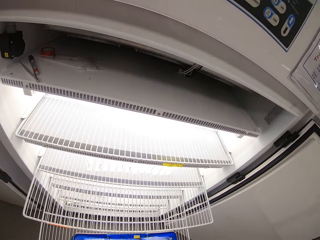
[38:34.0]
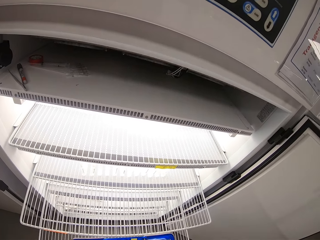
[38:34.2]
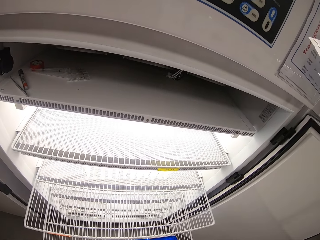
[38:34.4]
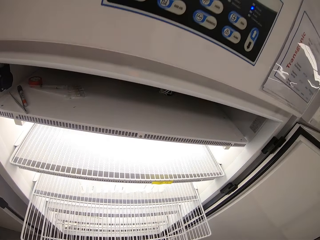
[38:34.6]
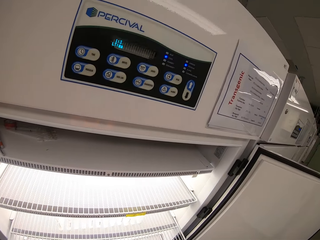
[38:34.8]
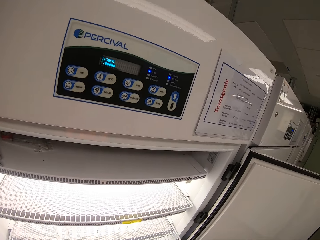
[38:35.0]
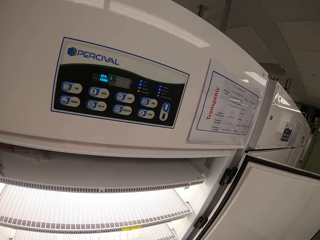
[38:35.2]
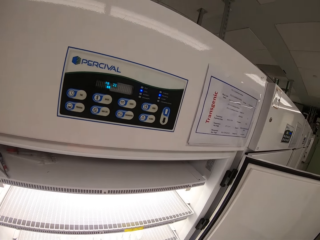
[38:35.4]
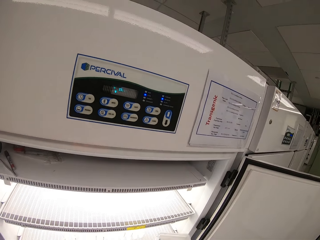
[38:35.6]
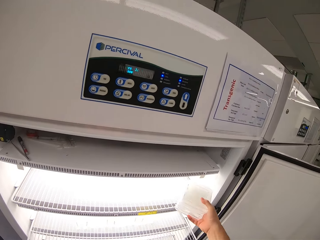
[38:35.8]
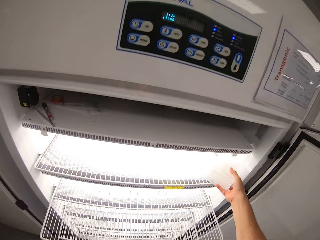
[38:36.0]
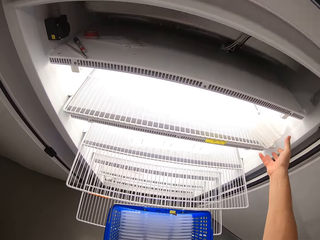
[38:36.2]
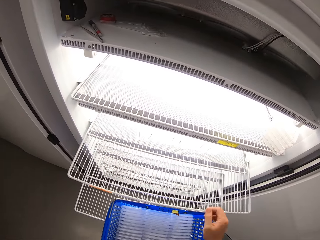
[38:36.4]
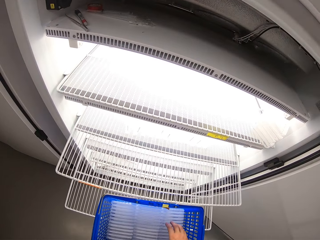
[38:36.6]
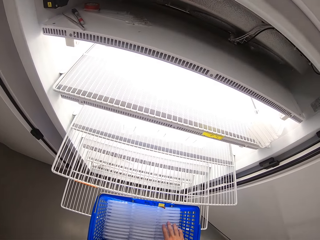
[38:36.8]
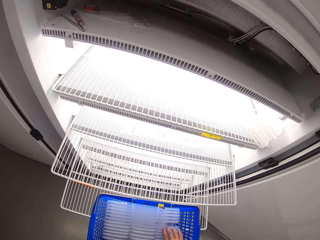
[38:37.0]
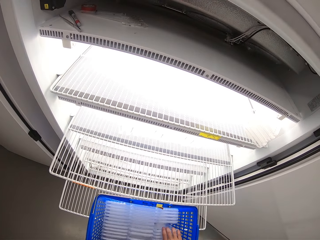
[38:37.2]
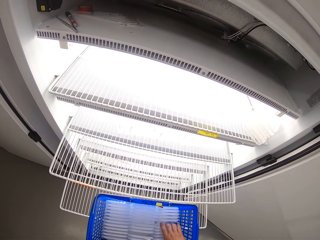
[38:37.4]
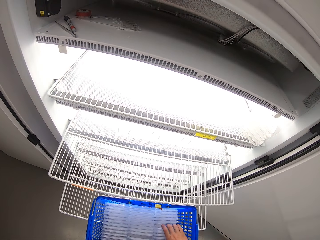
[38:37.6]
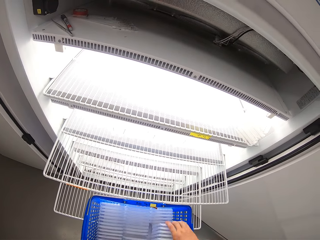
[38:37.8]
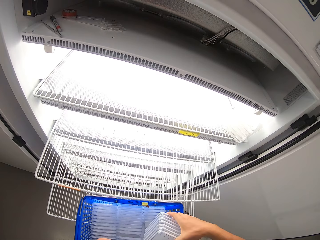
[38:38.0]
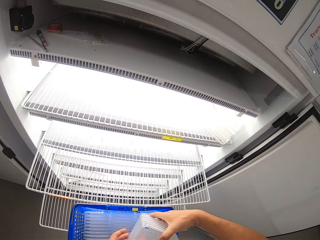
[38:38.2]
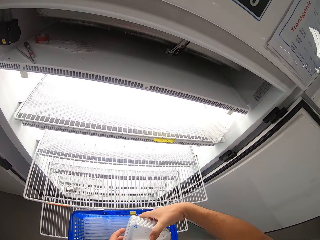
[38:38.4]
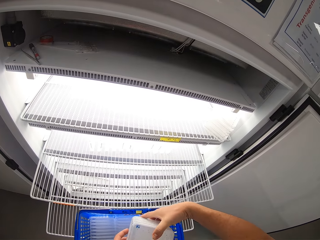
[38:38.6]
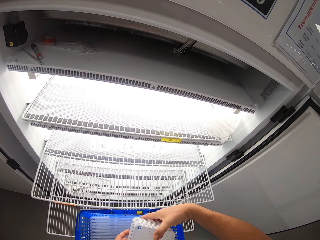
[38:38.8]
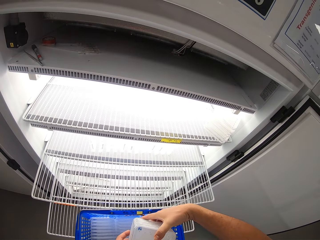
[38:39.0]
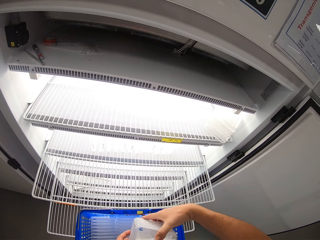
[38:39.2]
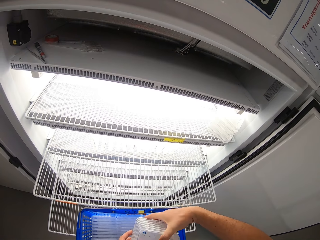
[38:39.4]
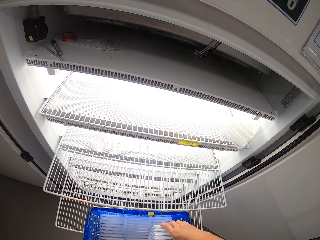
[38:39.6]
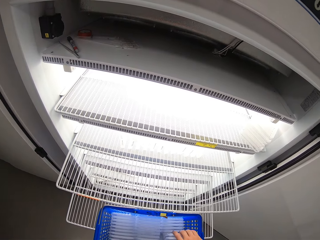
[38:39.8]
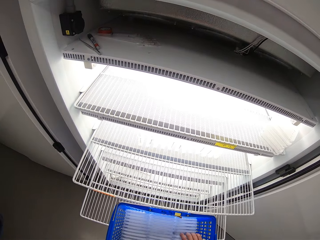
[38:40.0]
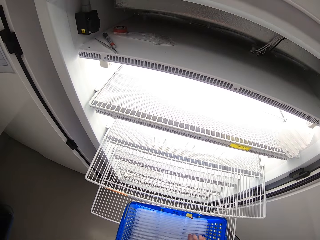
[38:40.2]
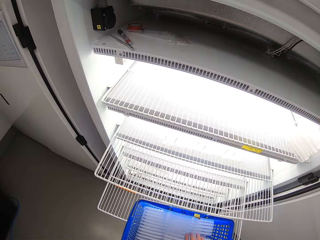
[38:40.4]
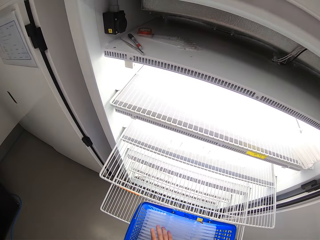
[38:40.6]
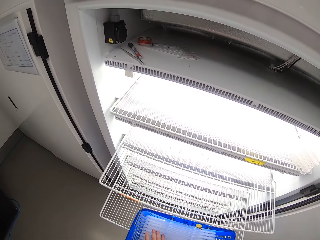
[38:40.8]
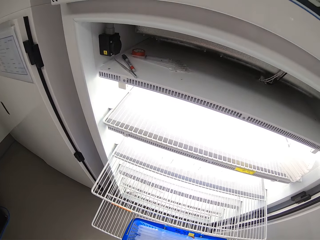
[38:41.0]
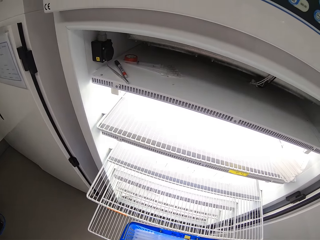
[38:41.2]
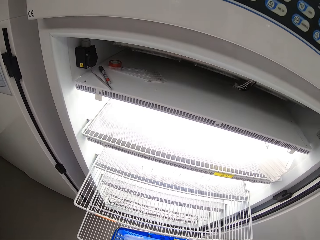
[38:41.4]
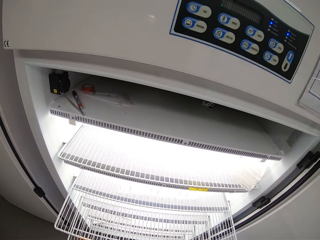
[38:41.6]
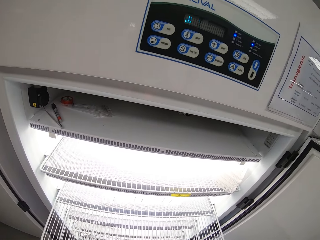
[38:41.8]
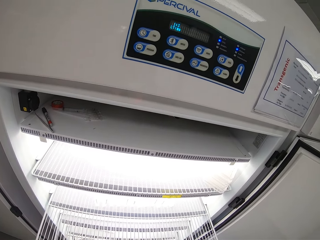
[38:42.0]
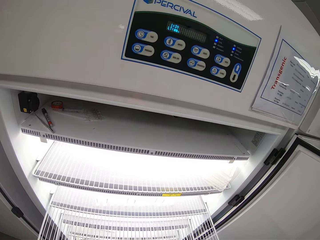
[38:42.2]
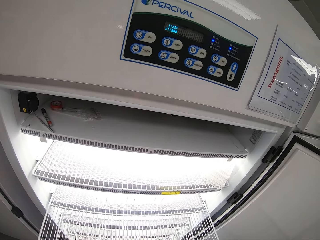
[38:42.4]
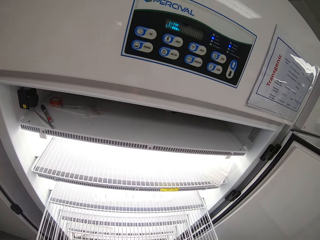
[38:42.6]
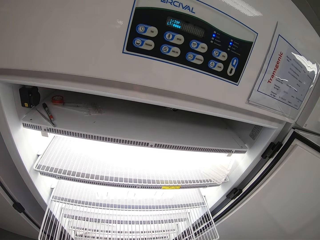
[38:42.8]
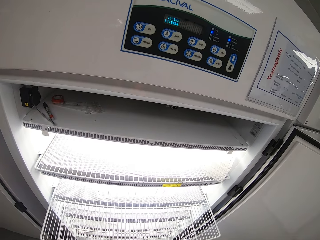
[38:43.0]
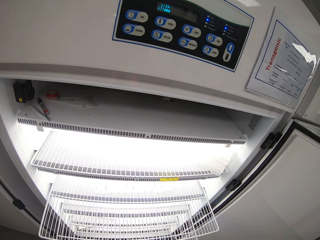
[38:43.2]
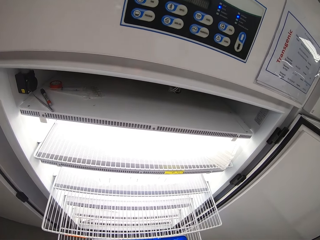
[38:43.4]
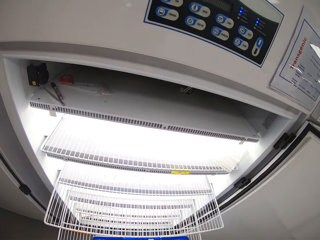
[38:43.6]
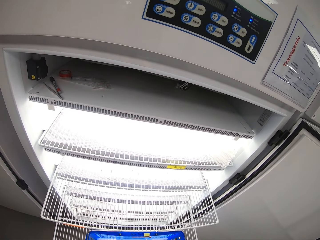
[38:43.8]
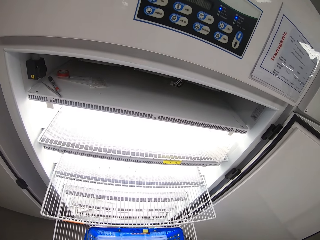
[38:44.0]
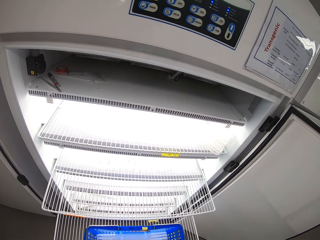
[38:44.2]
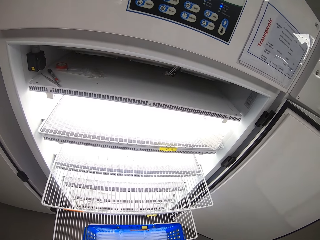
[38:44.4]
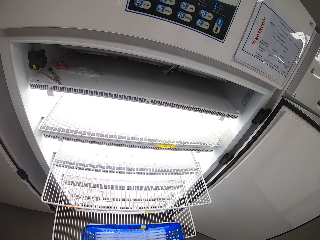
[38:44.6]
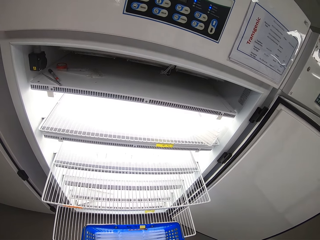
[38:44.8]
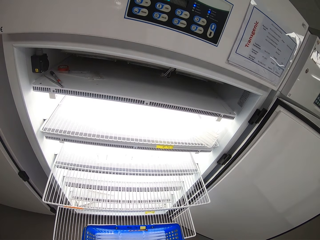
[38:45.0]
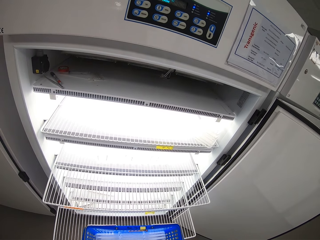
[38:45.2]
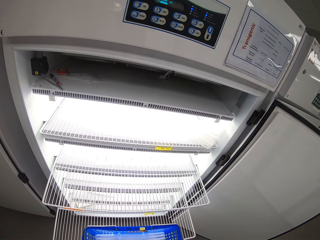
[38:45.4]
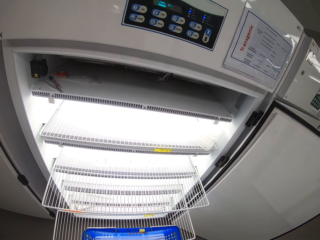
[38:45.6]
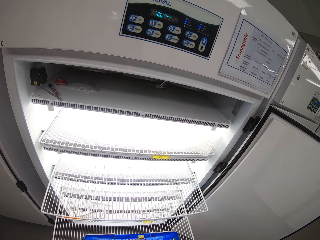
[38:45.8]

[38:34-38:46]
The camera wearer looks around. He lays some cell culture slides on the upper sliding shelf of the scientific tissue culture chamber with his right hand. He picks something. He looks around.

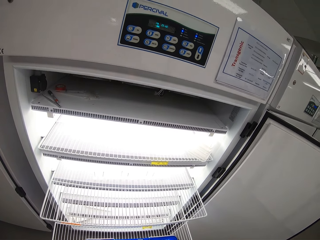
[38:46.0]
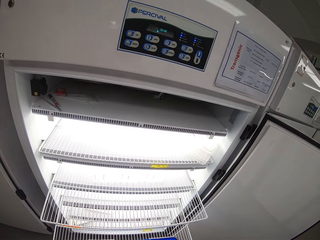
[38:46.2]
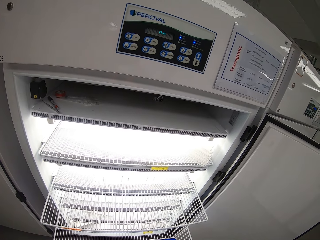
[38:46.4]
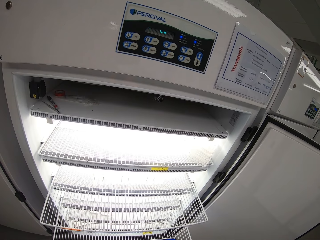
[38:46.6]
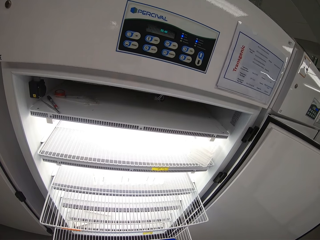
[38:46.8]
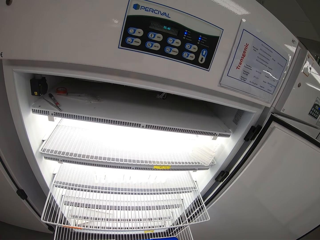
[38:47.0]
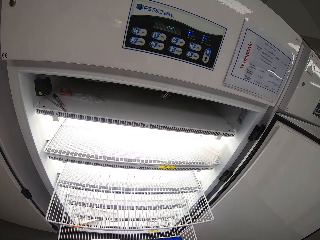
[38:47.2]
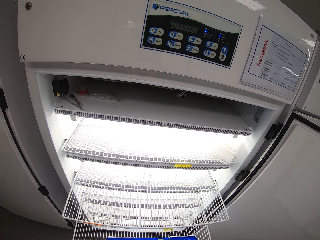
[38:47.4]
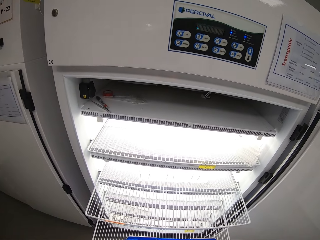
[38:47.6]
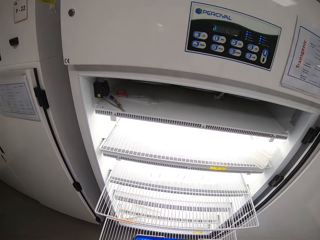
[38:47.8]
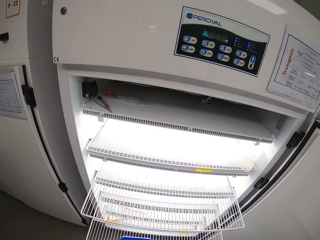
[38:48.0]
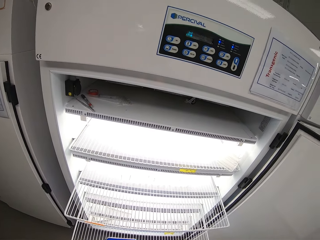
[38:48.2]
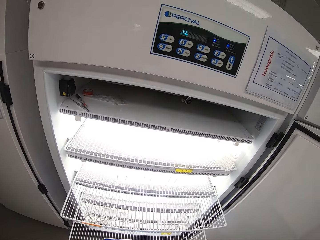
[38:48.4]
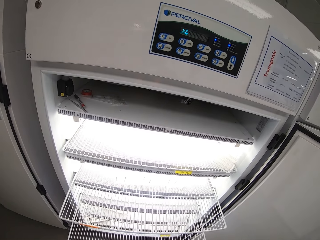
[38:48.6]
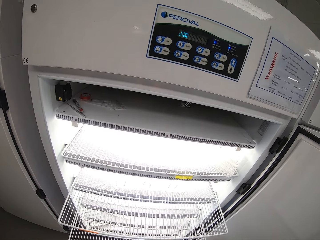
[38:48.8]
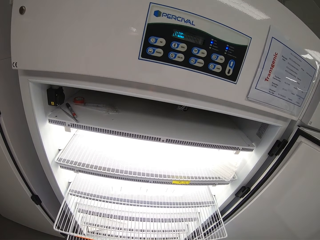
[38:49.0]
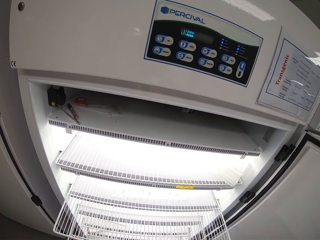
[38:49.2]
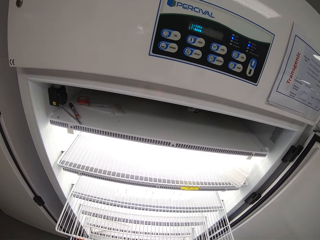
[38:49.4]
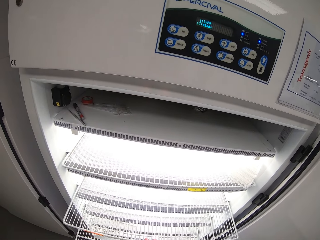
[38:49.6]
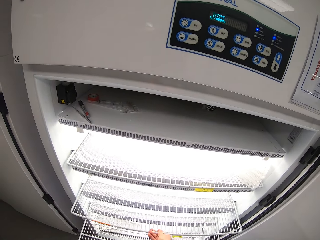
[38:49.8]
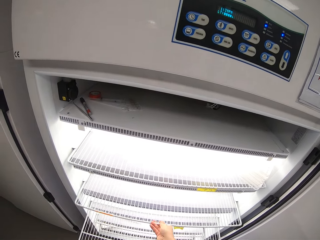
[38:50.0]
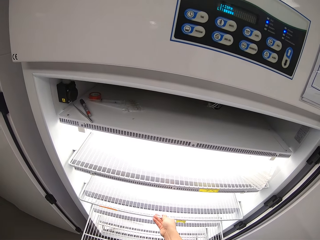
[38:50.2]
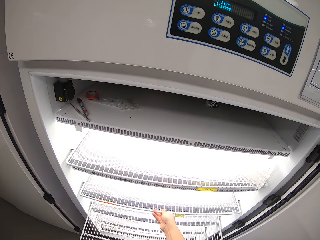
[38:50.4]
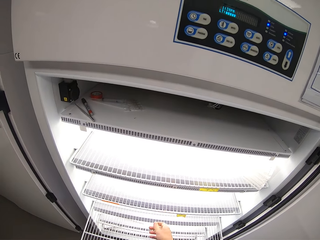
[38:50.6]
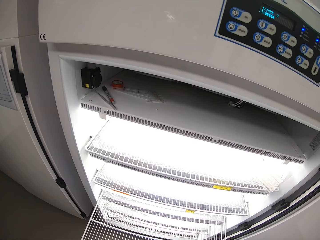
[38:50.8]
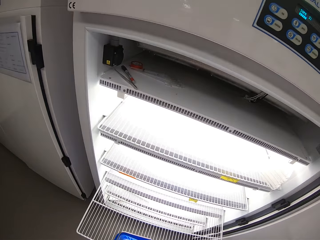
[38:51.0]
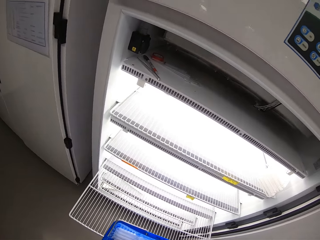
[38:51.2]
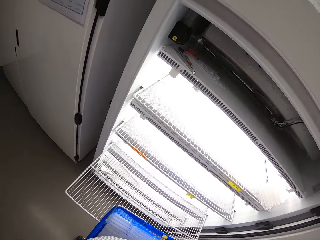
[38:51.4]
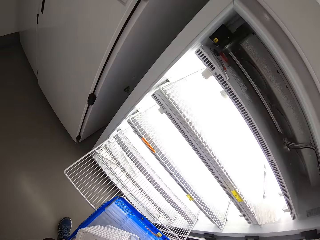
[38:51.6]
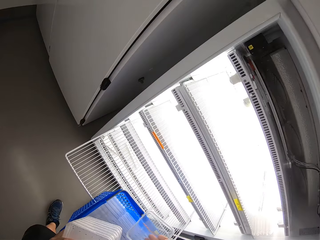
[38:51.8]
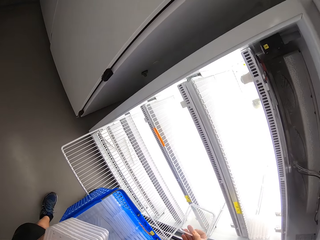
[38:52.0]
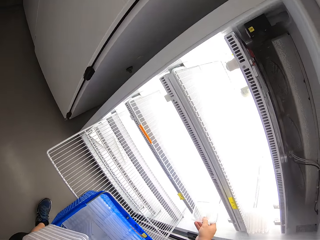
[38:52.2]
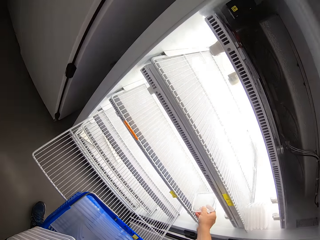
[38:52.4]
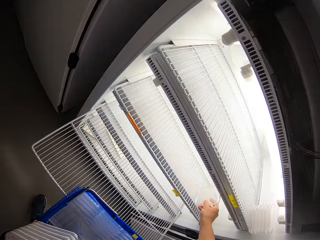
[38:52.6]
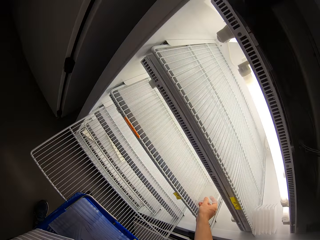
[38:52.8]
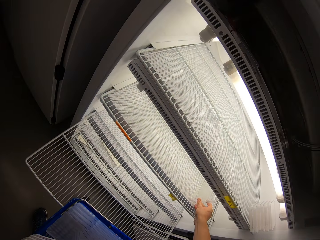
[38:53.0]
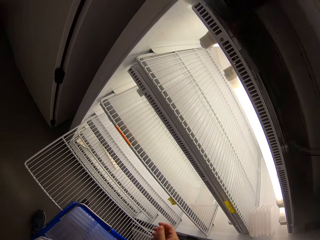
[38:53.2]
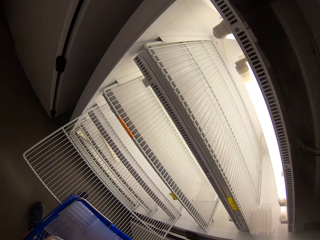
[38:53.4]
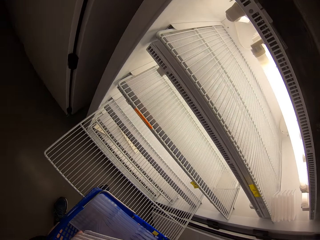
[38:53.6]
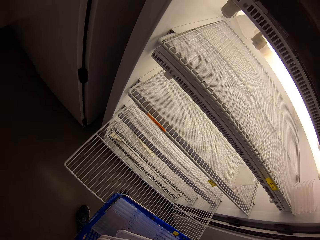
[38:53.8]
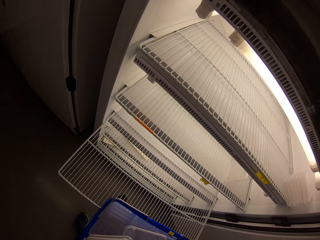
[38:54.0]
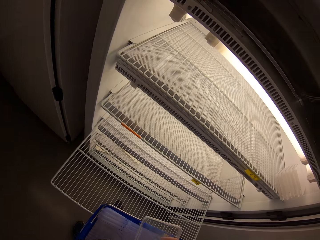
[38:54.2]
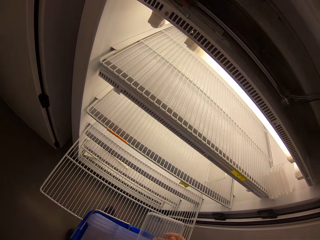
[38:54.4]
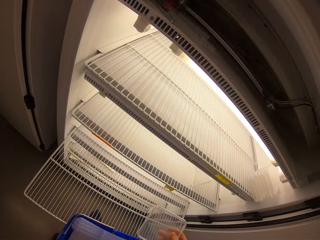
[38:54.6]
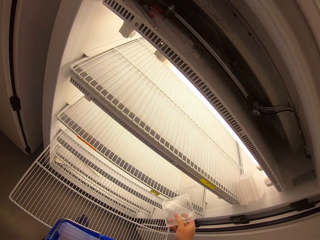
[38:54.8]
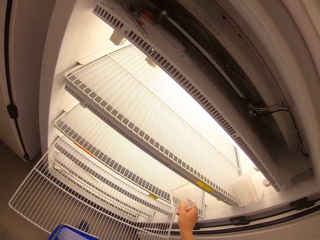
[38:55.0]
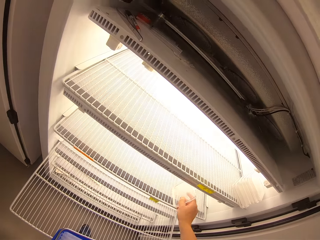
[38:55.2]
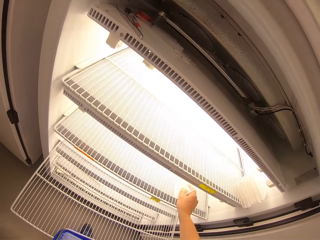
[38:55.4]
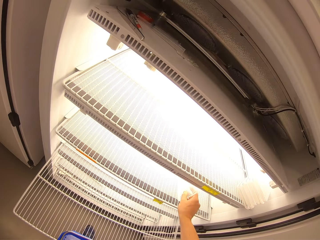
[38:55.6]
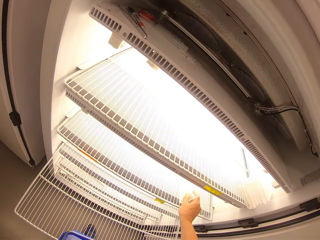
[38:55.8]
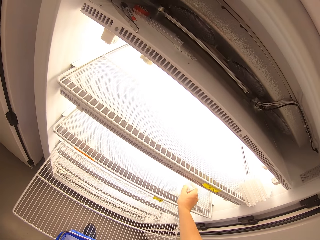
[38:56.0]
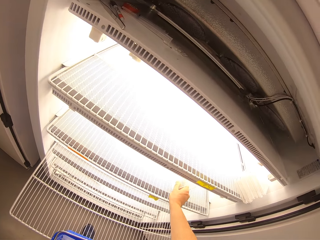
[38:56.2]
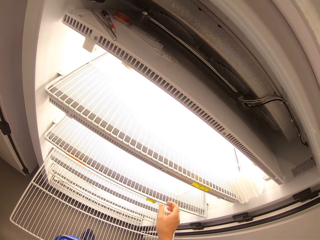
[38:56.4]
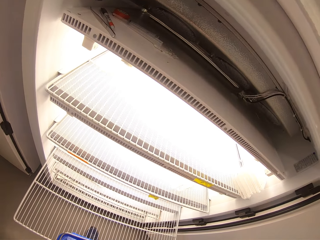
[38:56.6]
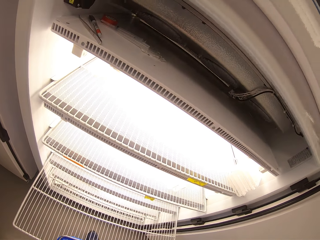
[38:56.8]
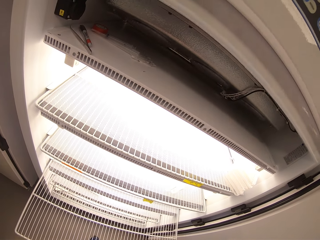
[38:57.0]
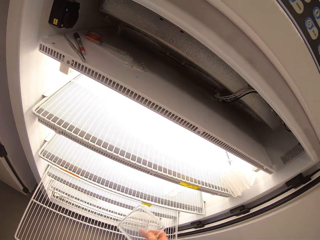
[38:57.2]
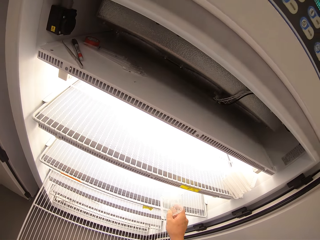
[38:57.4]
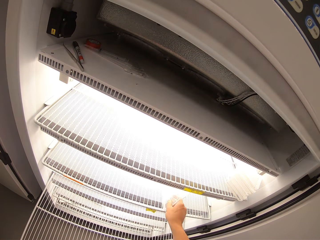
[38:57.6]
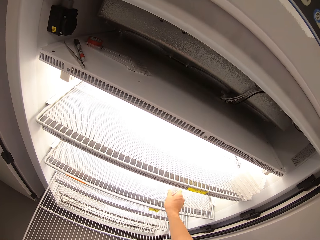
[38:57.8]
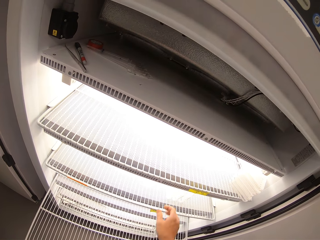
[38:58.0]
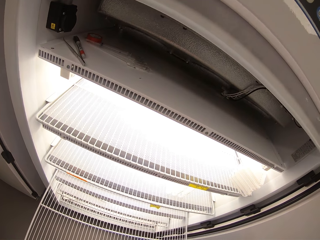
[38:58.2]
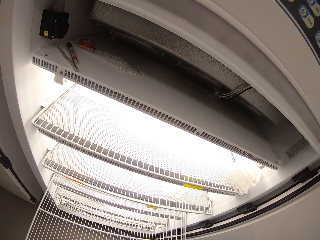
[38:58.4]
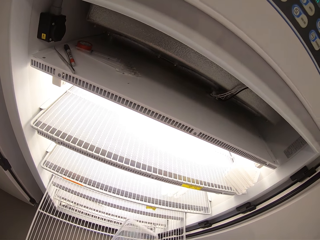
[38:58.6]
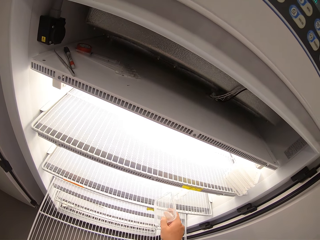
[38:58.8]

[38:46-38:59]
The camera wearer pushes the pull out sliding shelf of the scientific tissue culture chamber with his right hand. He arranges something in a fridge. He inserts cell culture slides from a plastic basket into the outer layer of the pushed in sliding shelf of the scientific tissue culture chamber with his right hand.
